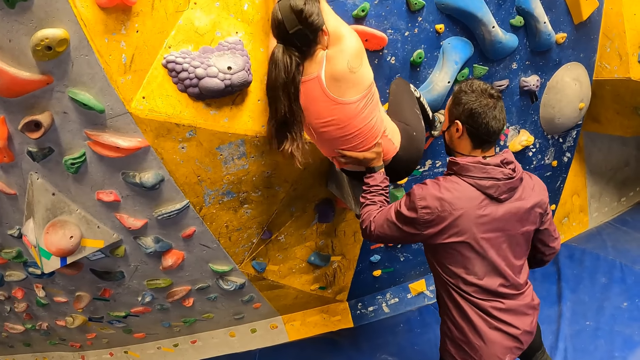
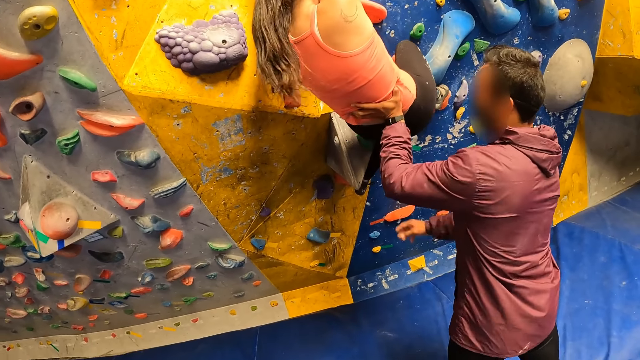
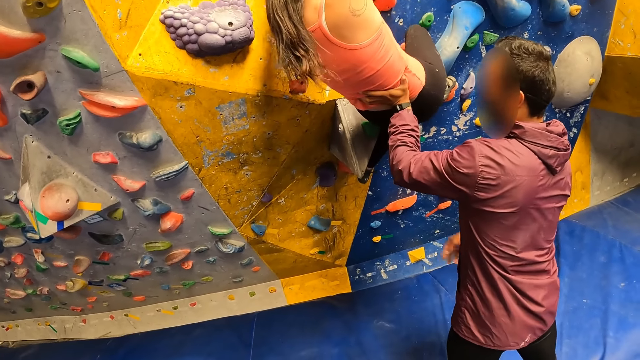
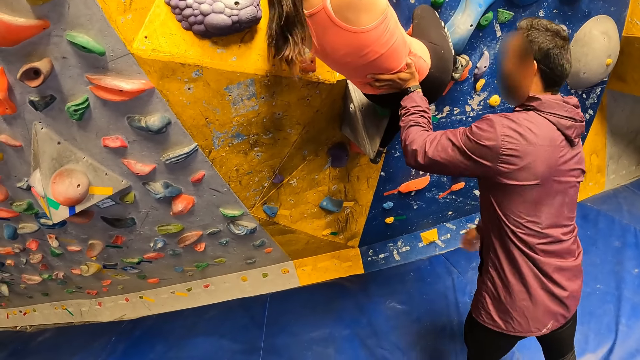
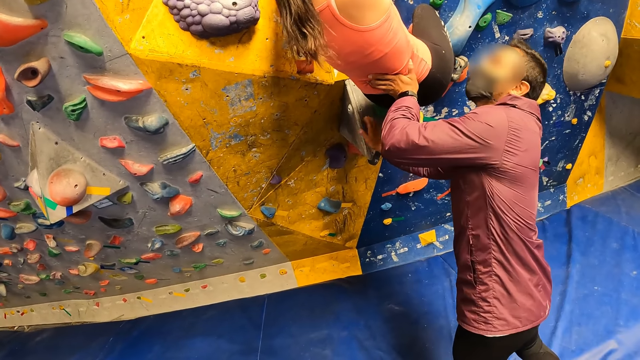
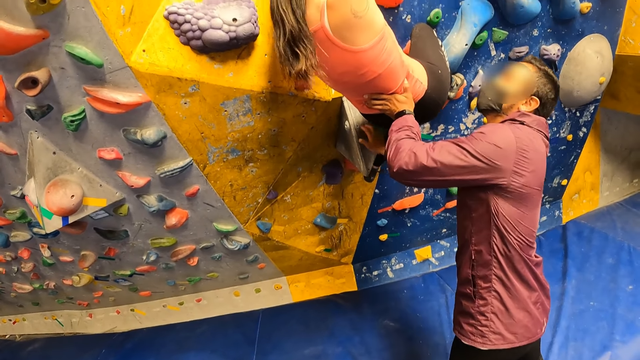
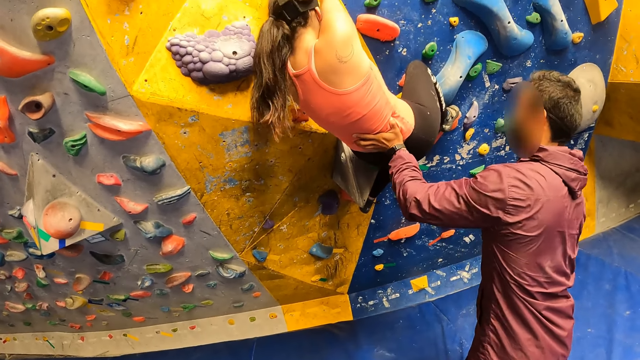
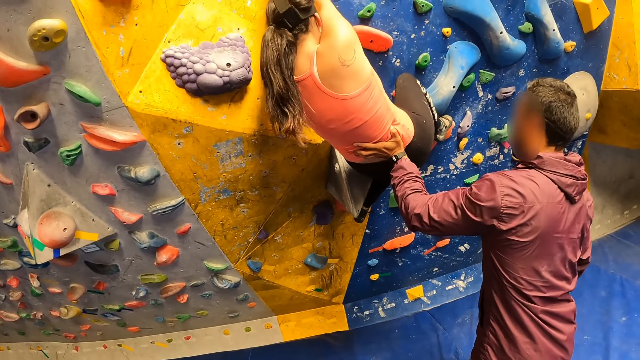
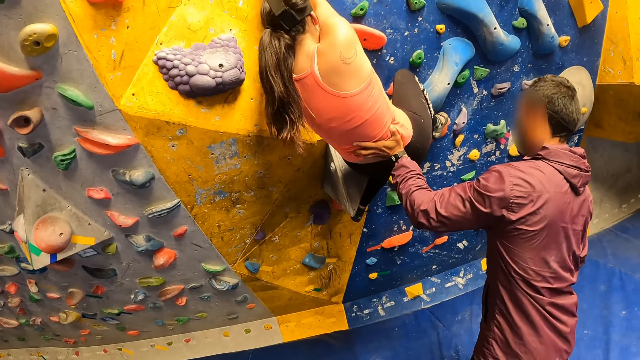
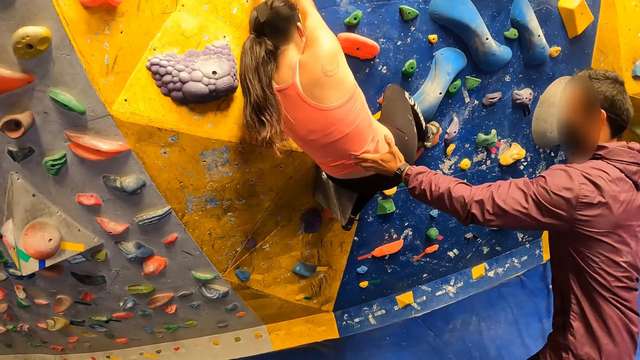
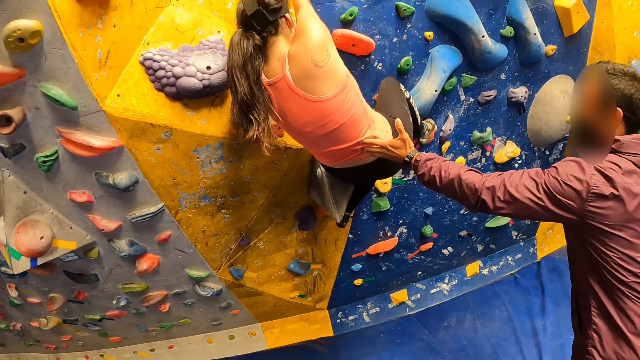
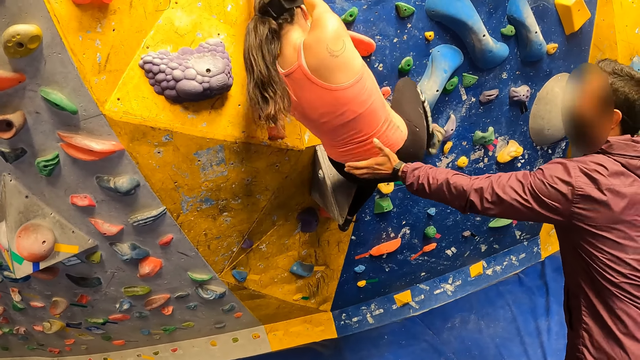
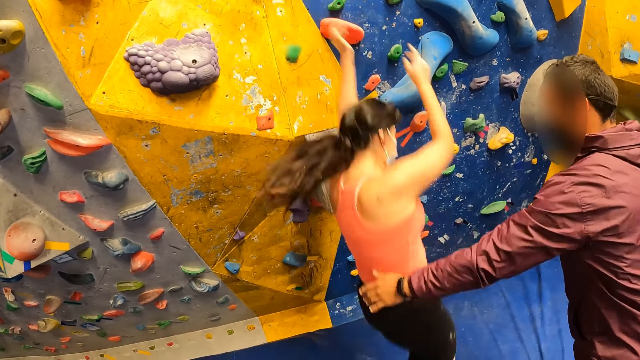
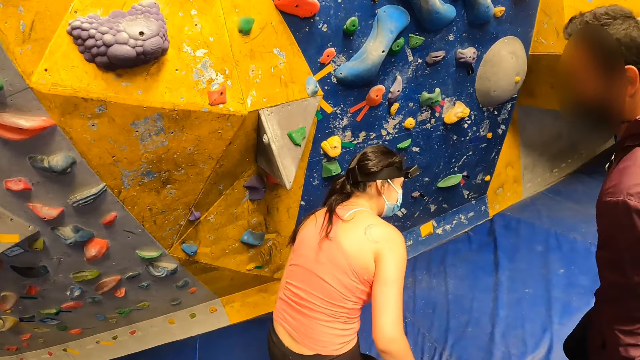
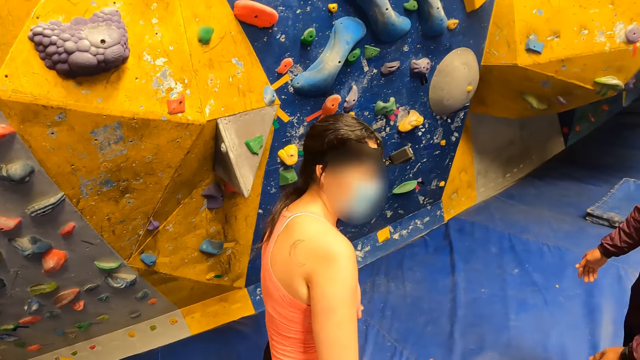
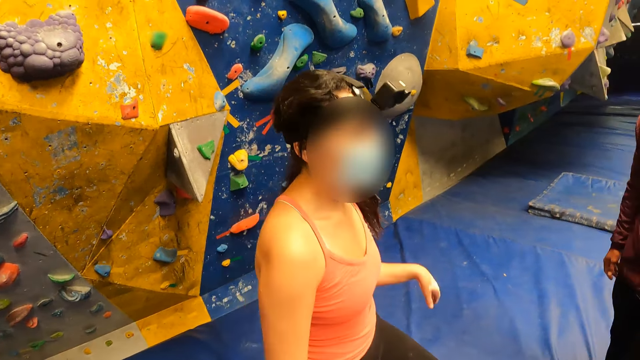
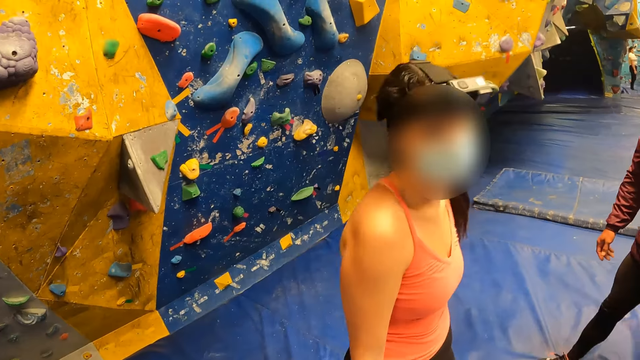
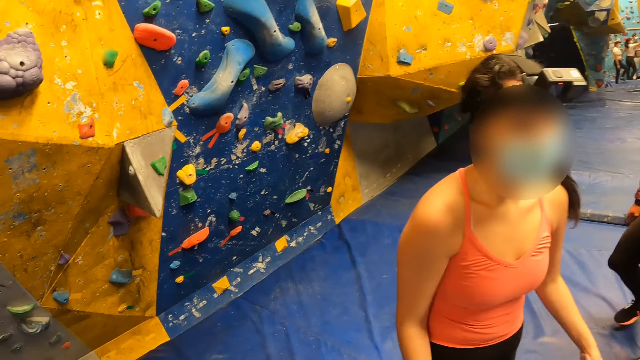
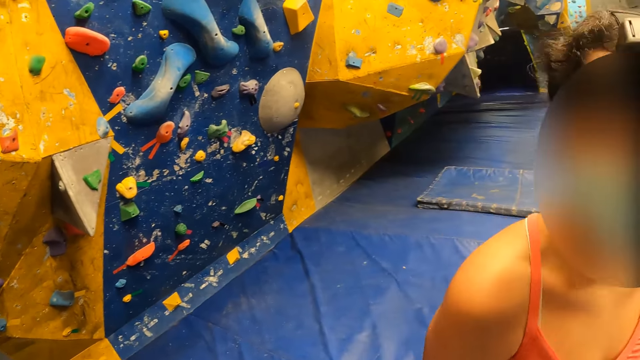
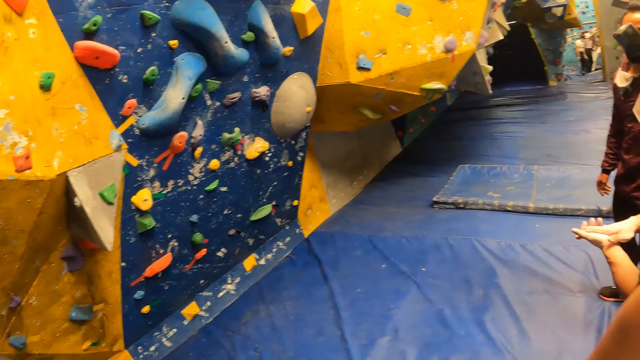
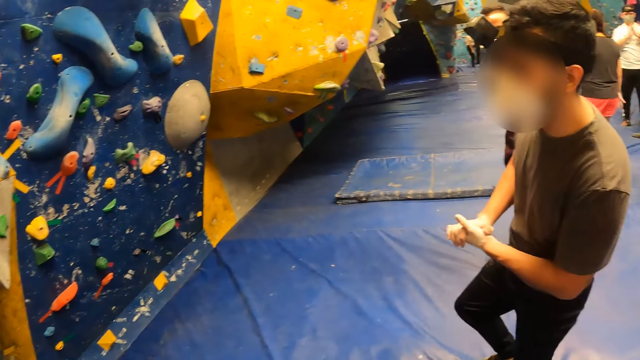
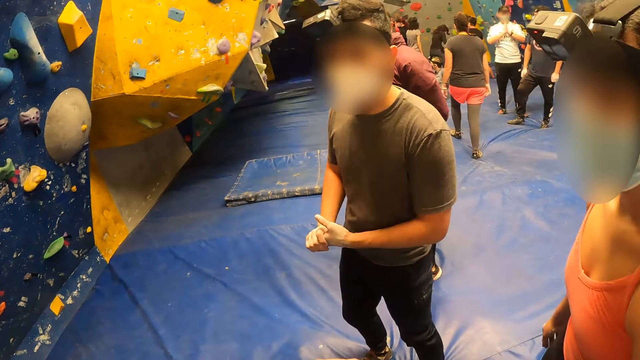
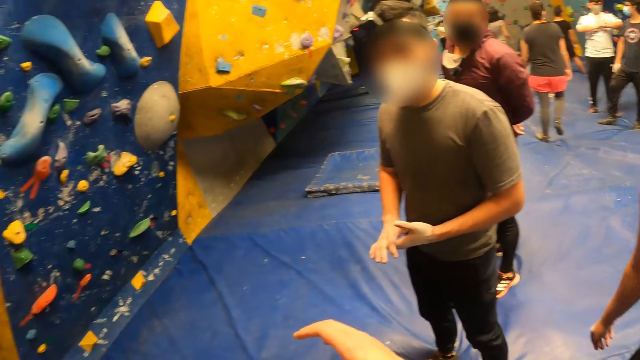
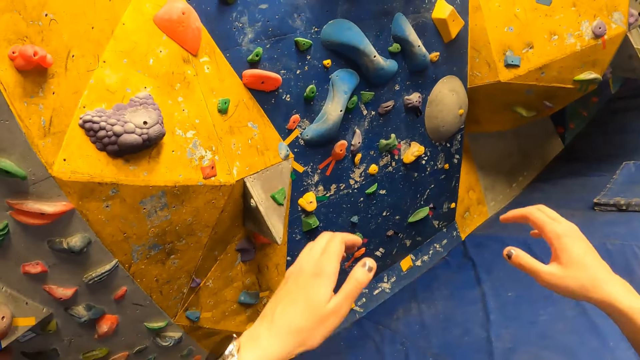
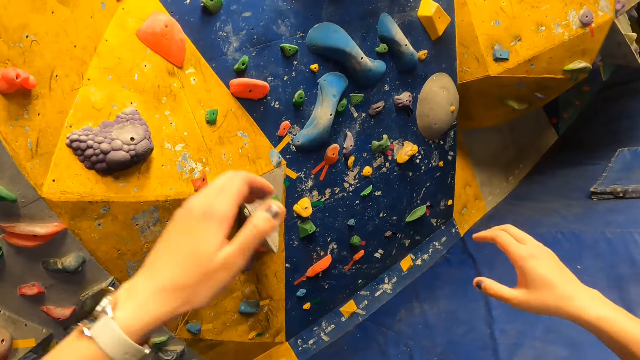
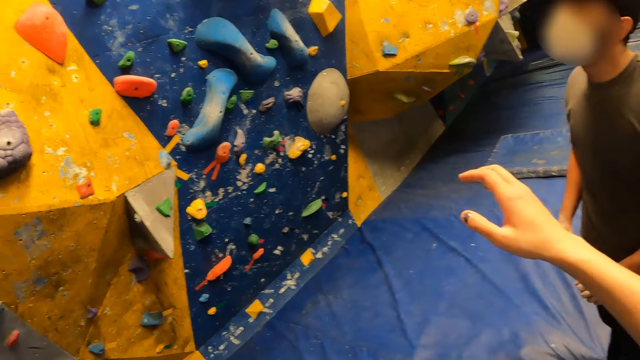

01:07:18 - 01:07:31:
The man taps the indoor climbing wall with his right hand. The woman falls from the indoor climbing wall. She jumps down. She interacts with the camera wearer. The camera wearer looks around the room.

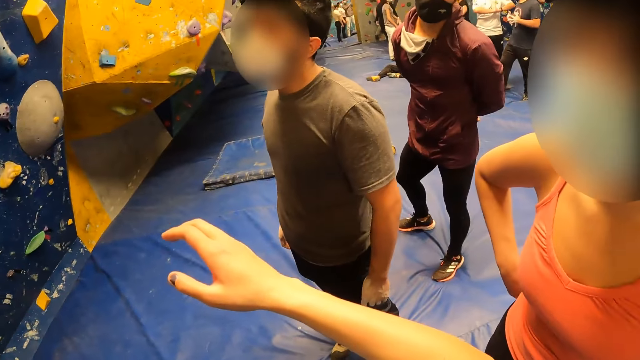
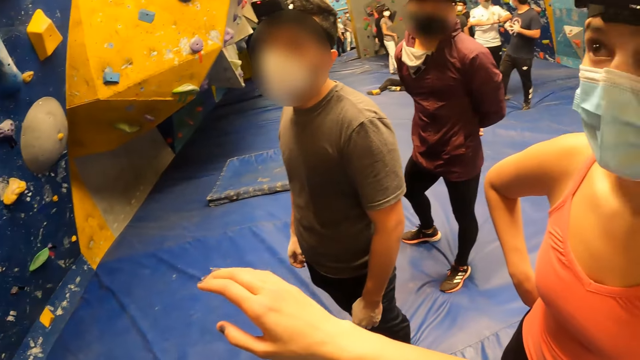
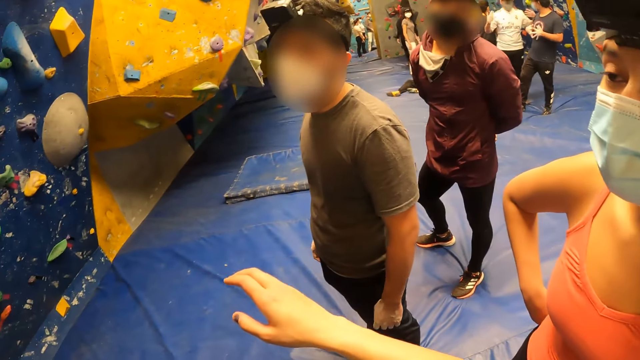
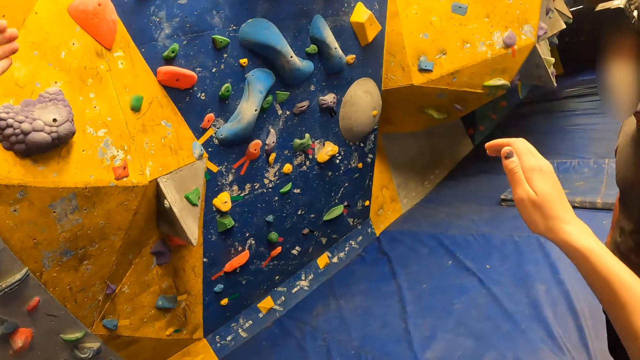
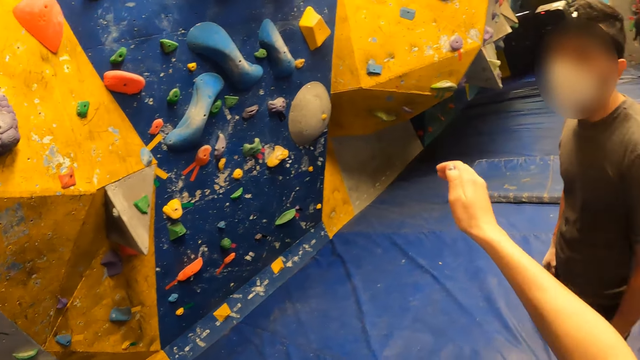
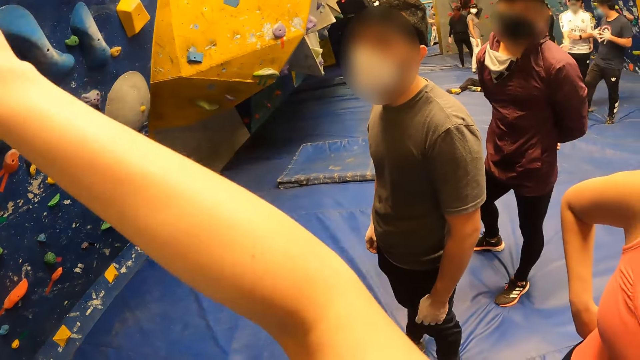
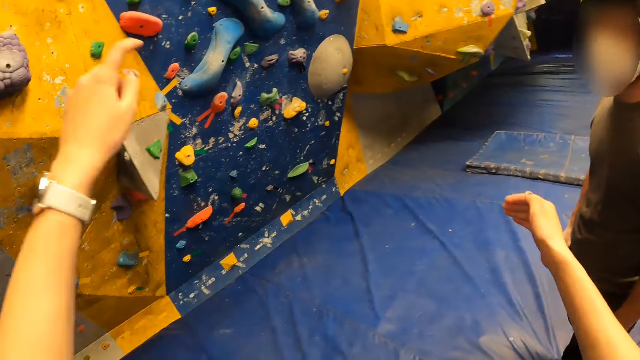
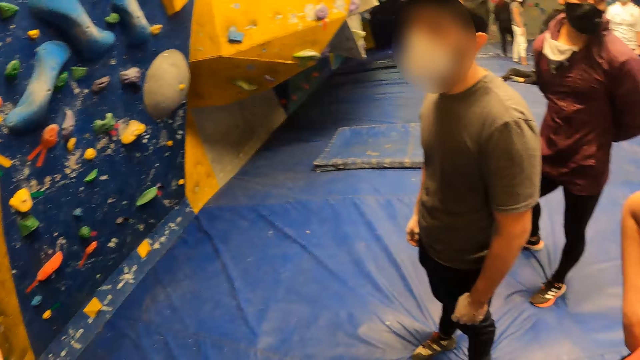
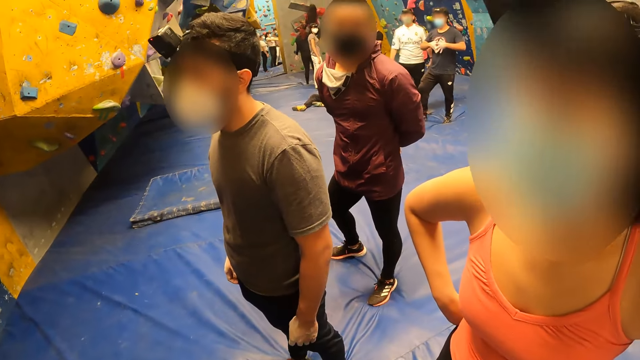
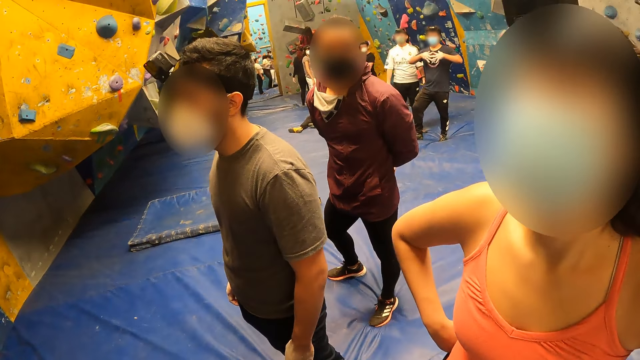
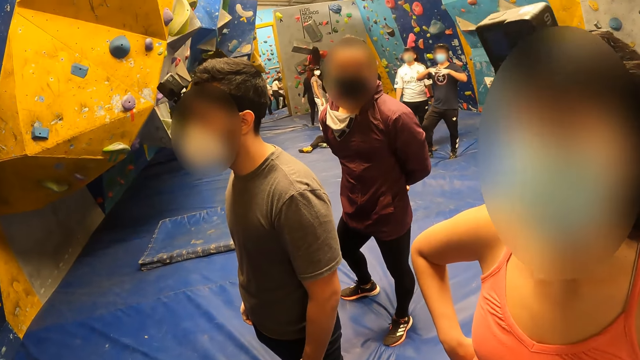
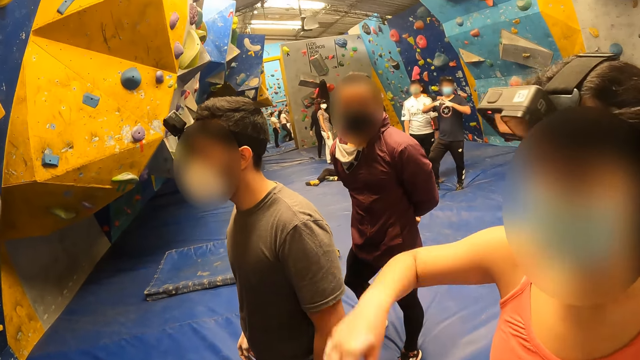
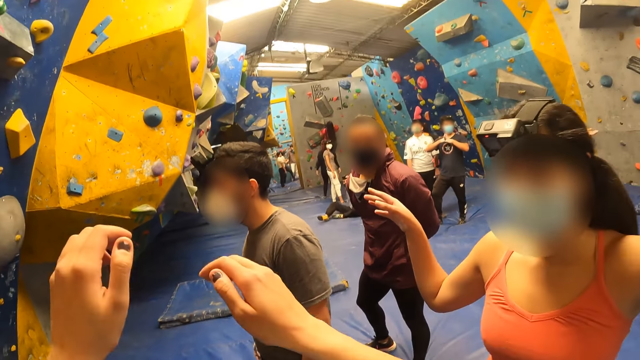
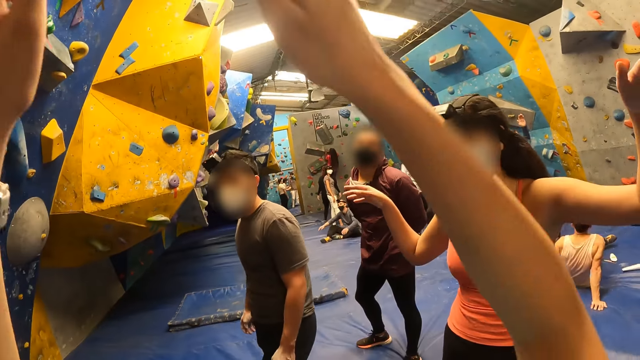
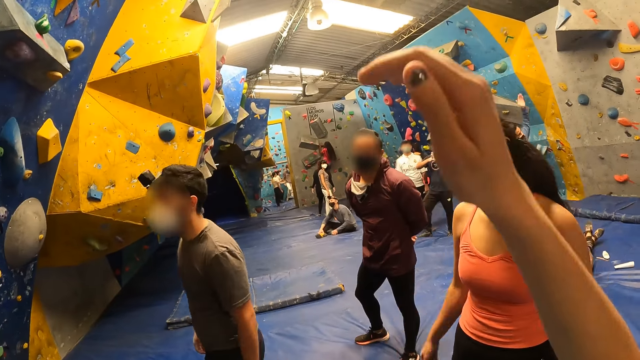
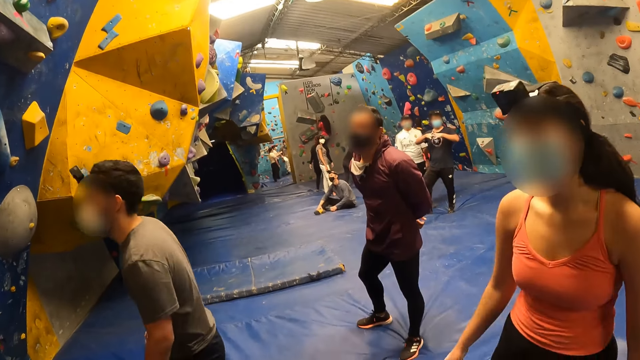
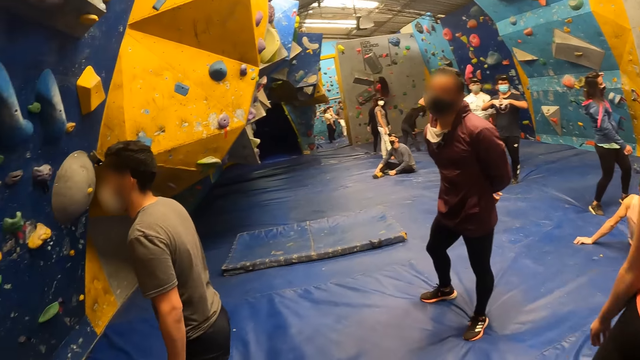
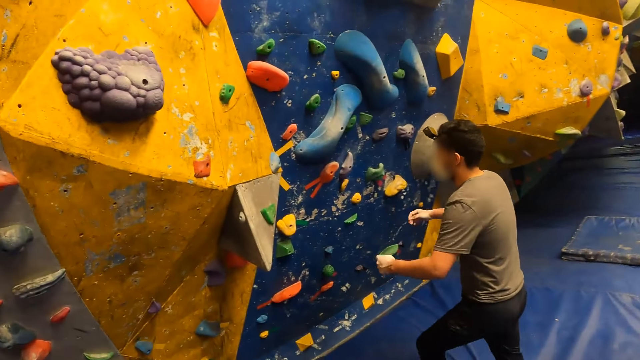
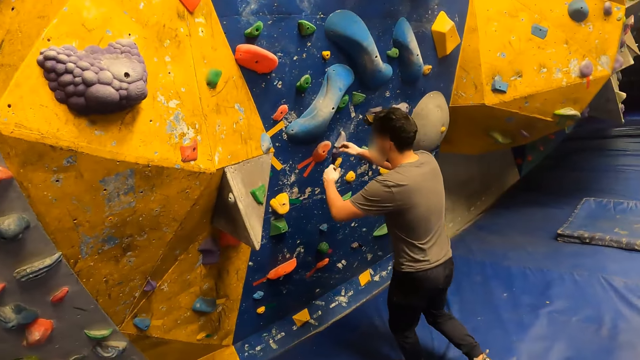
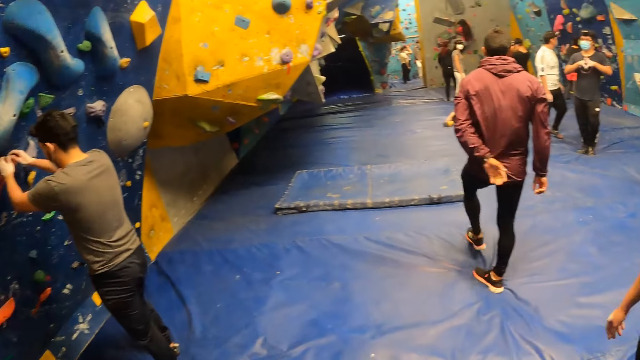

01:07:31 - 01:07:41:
The camera wearer raises his hands. He looks around the room. He raises his hands. He lowers his hands.
